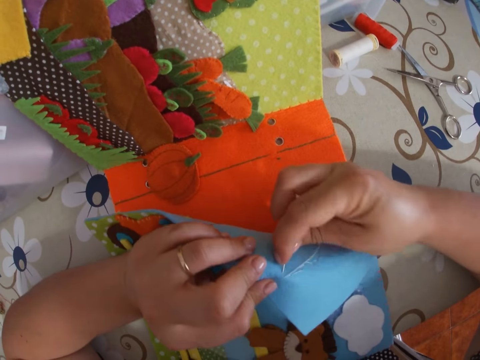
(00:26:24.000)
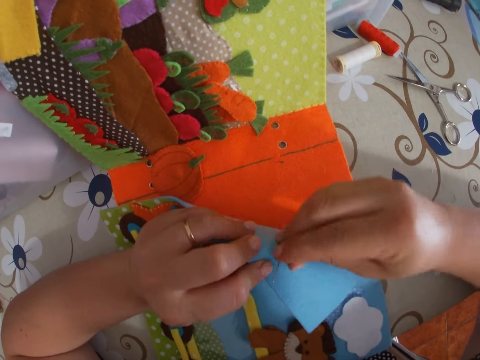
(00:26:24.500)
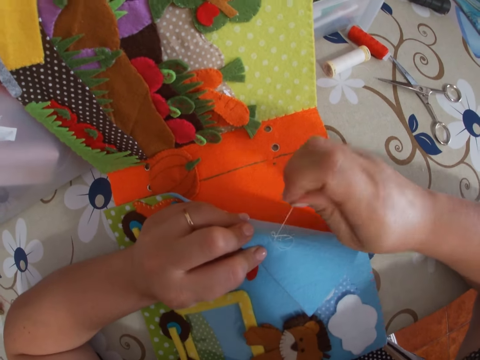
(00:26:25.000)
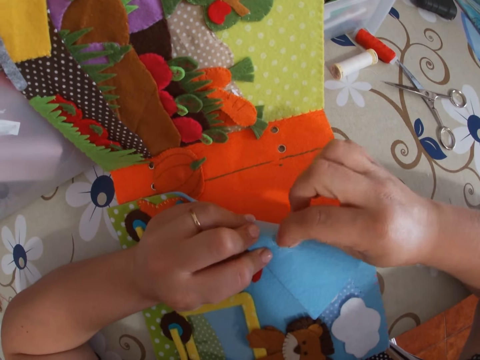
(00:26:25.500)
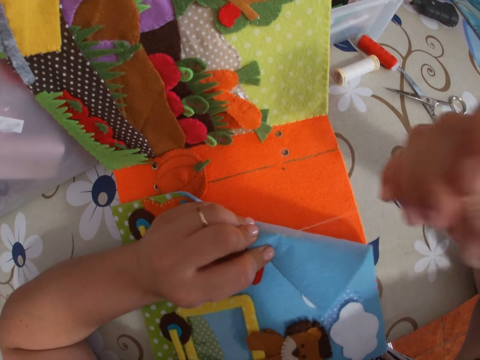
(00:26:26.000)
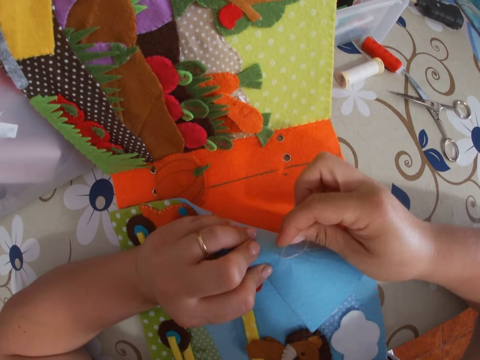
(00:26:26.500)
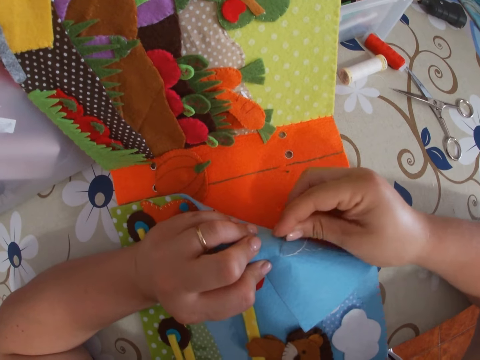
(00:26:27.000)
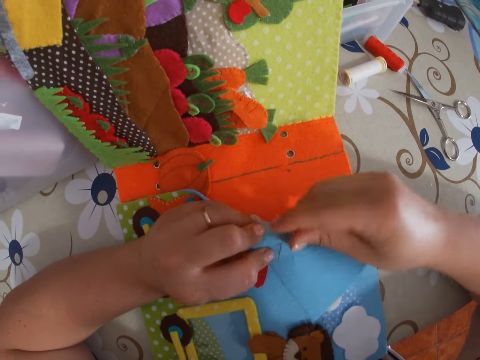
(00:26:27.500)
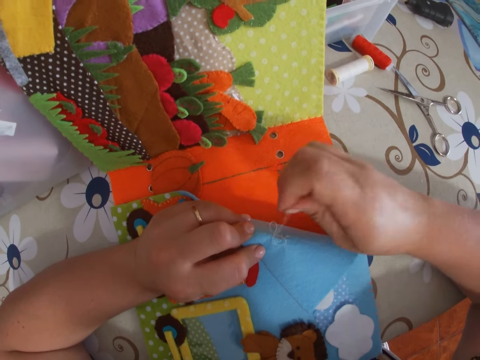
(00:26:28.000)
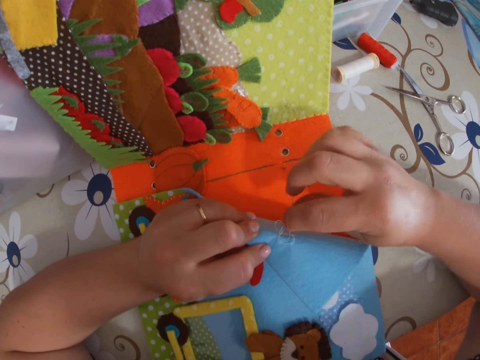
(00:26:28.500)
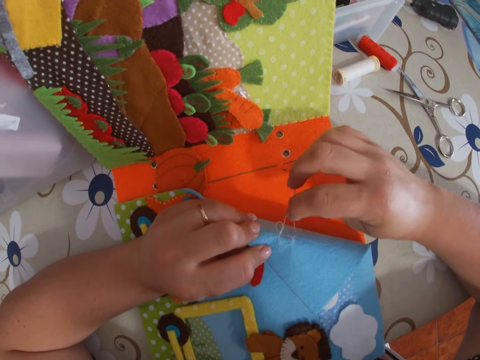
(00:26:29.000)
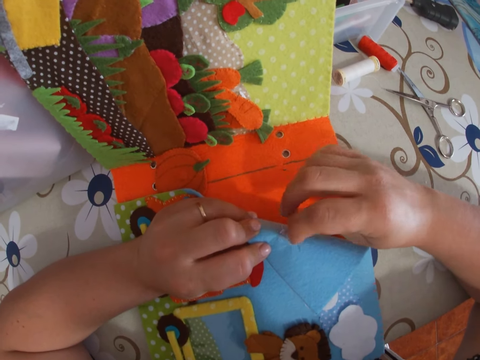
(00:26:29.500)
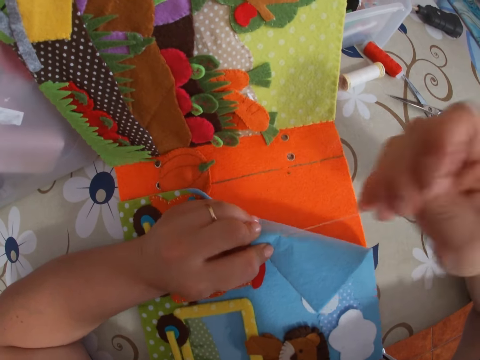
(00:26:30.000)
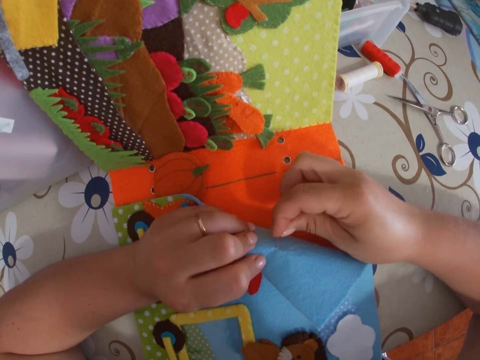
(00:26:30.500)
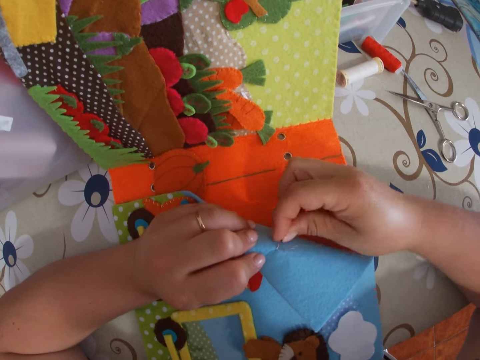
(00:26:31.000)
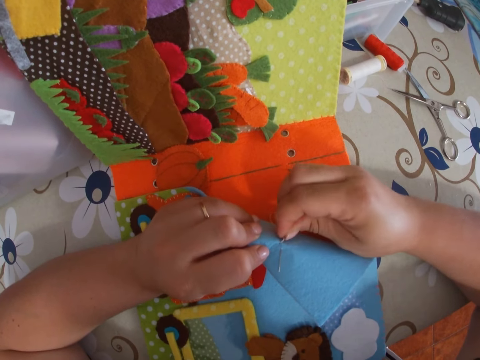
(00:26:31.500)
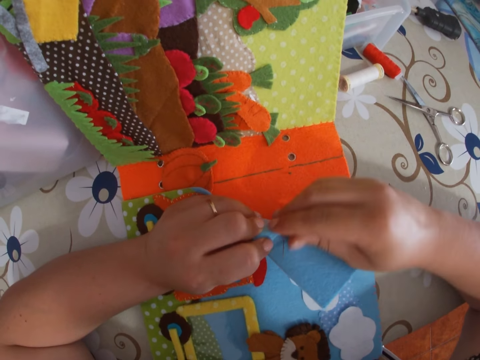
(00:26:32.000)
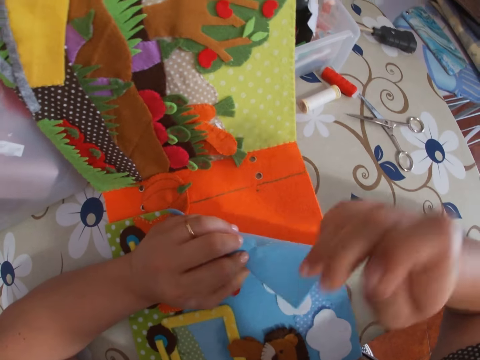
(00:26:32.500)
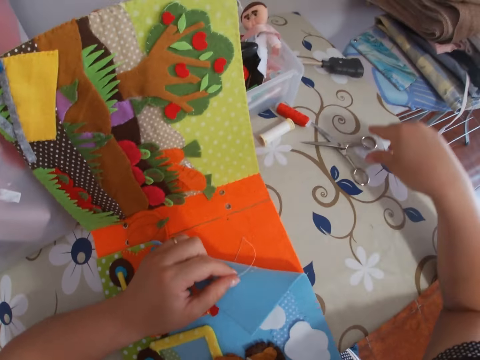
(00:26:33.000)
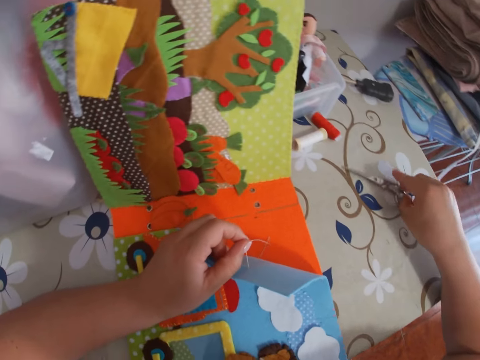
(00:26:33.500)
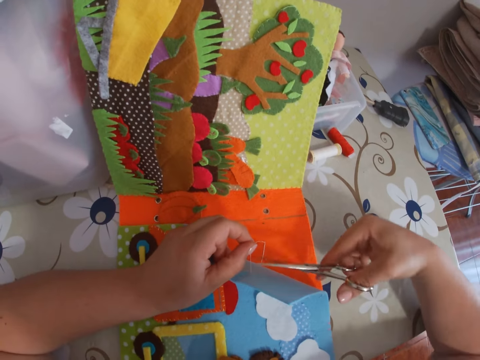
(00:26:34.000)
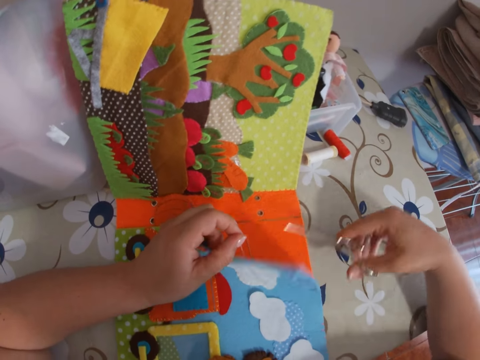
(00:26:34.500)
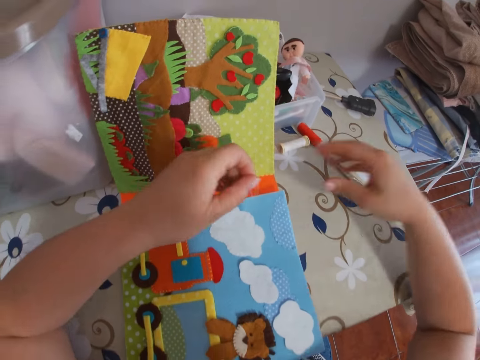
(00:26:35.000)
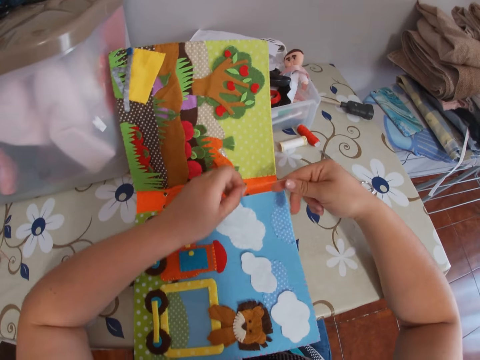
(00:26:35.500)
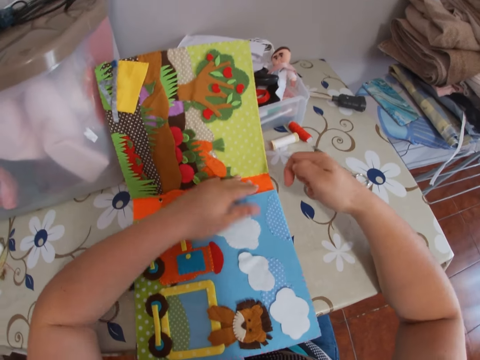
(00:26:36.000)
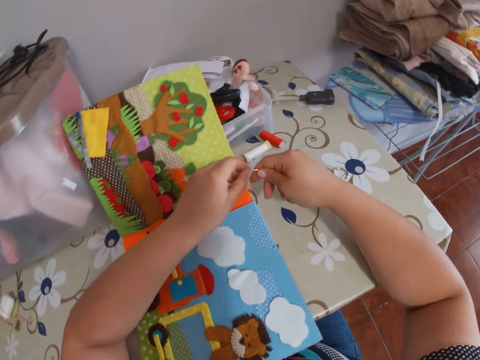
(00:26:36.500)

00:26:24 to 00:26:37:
The camera wearer ties a knot with the needle and the thread. She picks up a pair of scissors with her right hand. She cuts the thread with the scissors. She drops the scissors on the table. She straightens the thread with her right hand. She holds the thread in the right hand.

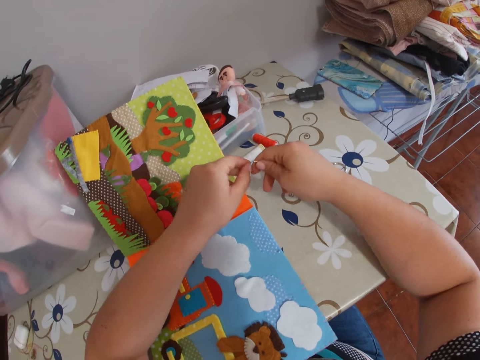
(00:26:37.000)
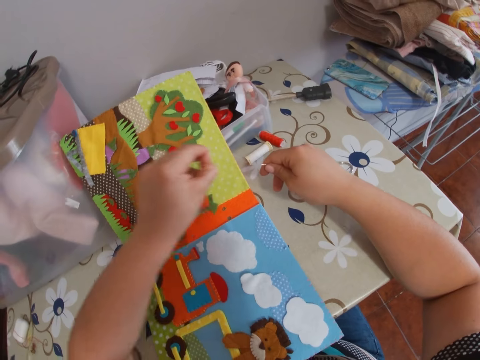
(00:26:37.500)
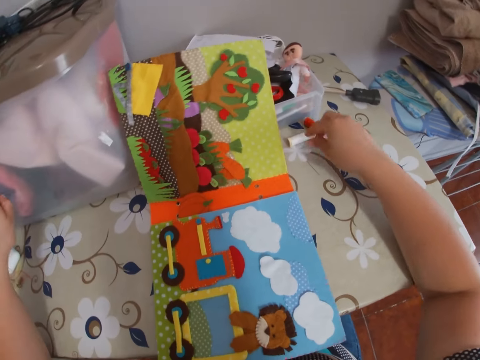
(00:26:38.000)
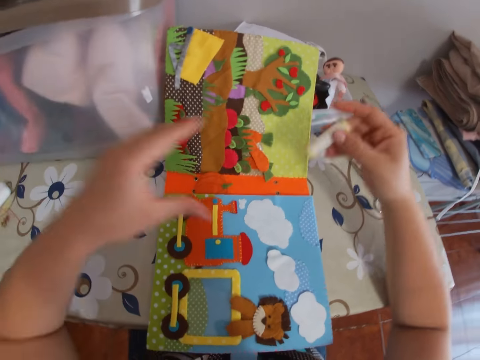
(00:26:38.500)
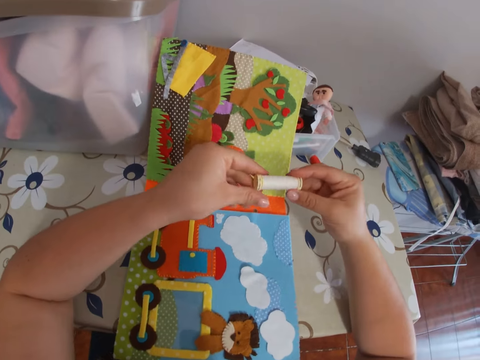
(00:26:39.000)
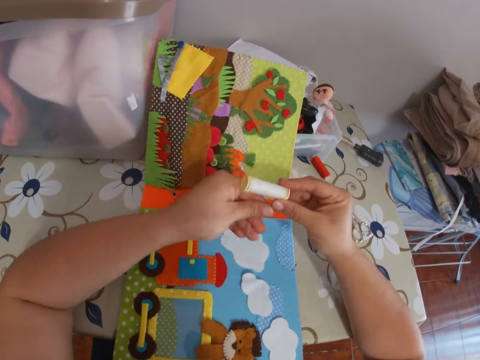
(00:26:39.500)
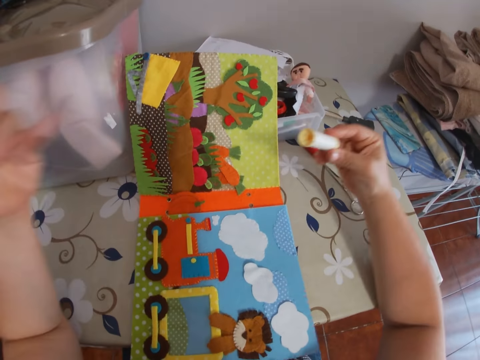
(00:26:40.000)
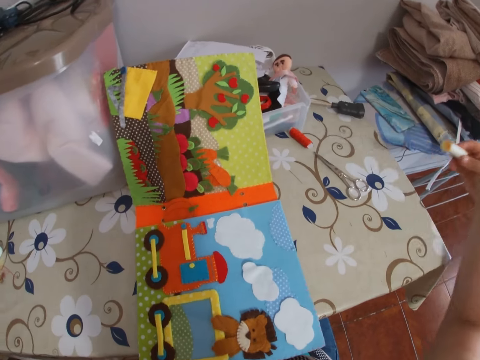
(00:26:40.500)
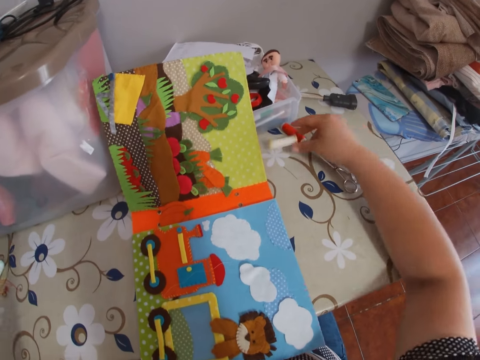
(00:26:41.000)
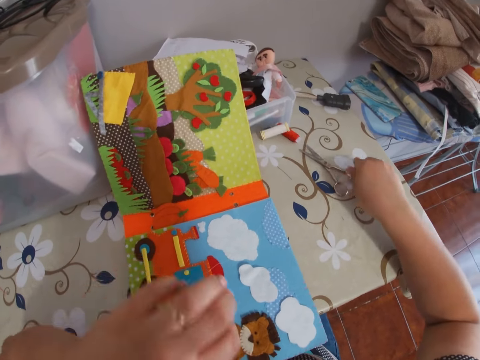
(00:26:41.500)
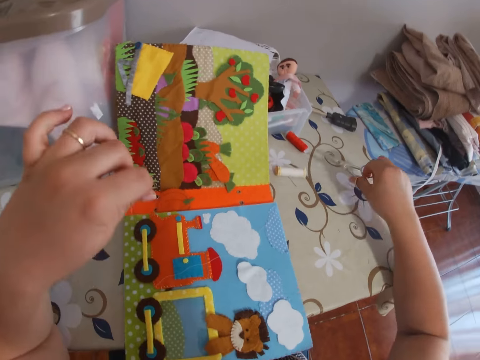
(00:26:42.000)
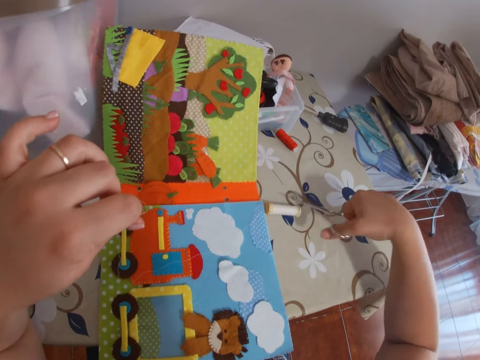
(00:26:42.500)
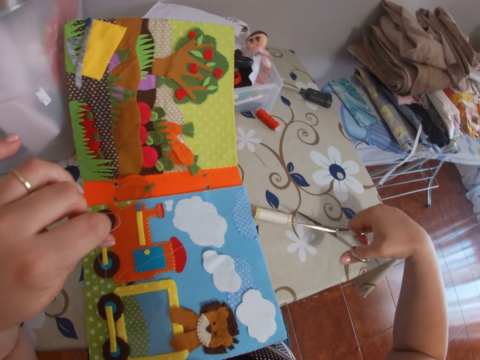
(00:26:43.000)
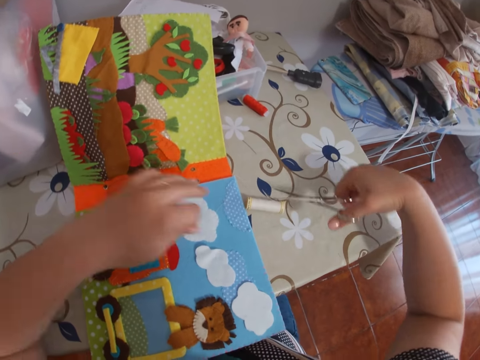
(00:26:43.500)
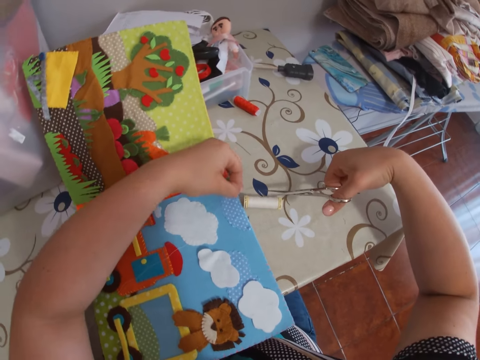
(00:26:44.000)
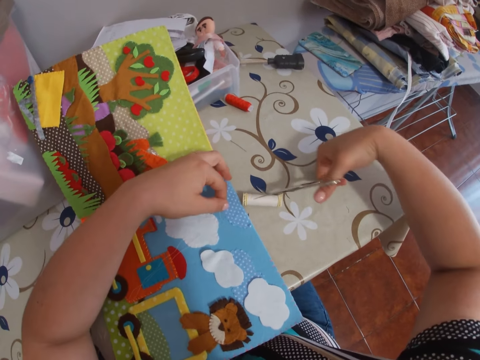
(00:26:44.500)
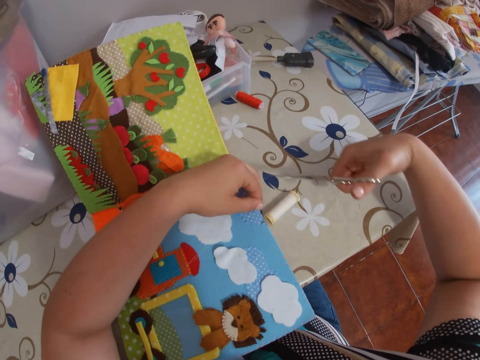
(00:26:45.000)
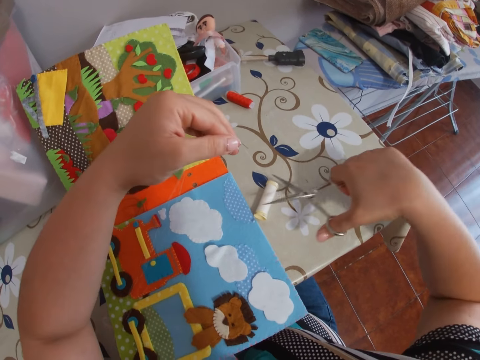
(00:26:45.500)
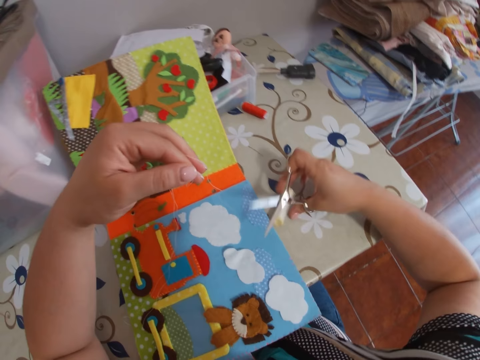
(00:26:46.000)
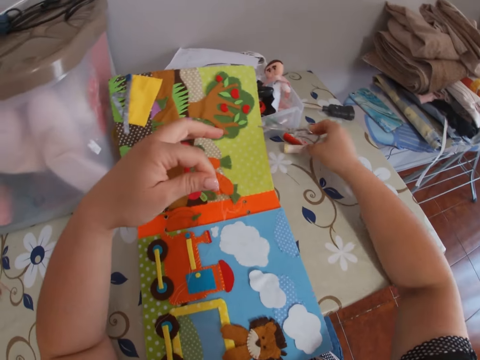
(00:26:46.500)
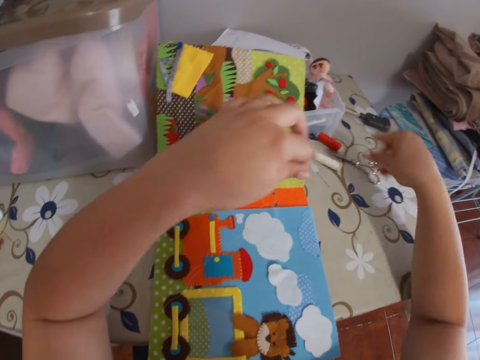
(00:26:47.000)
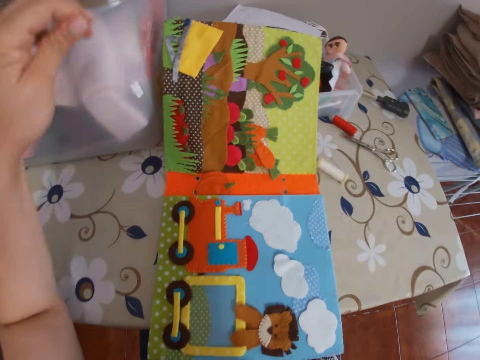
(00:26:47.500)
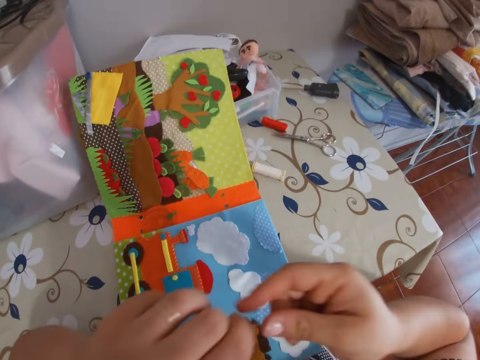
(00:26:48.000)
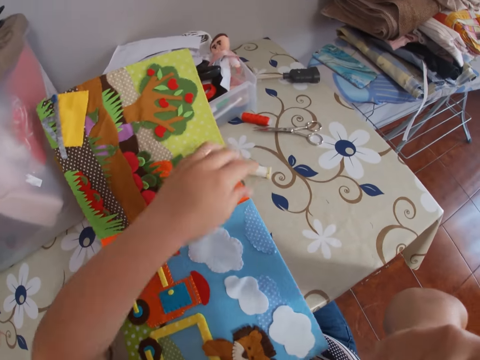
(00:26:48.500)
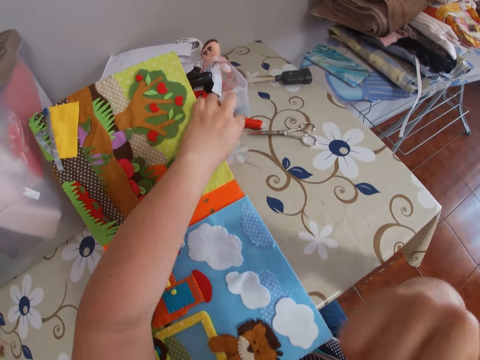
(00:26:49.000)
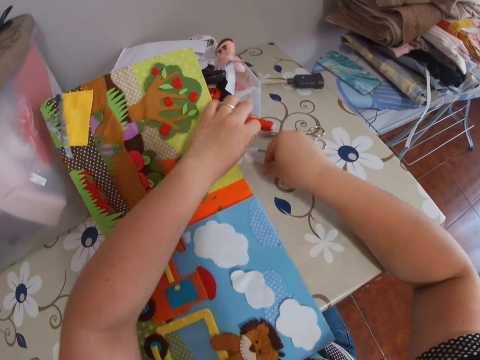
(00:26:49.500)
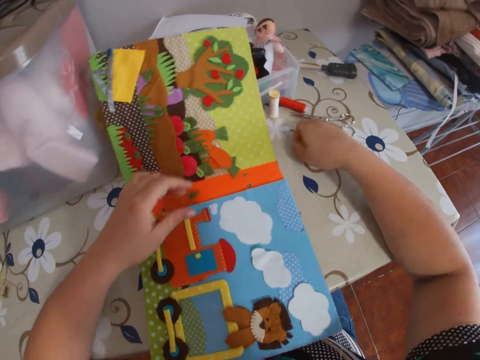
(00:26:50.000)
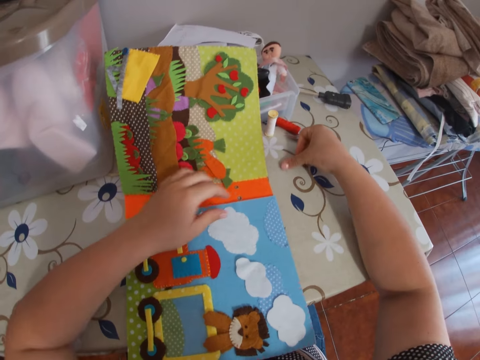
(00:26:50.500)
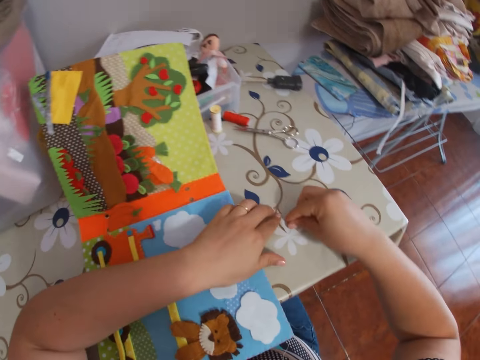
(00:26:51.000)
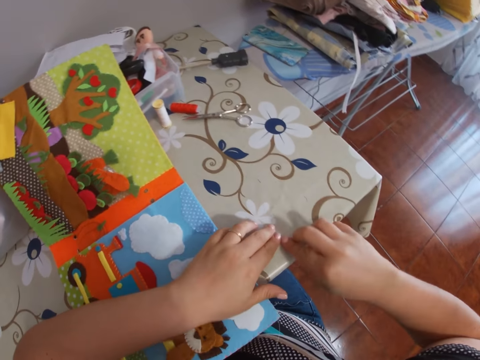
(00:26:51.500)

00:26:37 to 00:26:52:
The camera wearer removes the thread from the needle eye with her left hand. She drops the needle on the table. She places down the thread. She picks a spool or thread roll from the table with her right hand. She pulls the thread from the spool with her left hand. She drops the spool on the table with her right hand. She picks up the scissors with her right hand. She holds the spool with the scissors in her right hand. She cuts the thread with the scissors in her right hand. She repositions the spool on the table with her right hand. She places the scissors on the table. She straightens the thread with her left hand. She pulls the thread. She cuts the thread with her teeth. She stands the spool on the table with her left hand. She moves the thread roll. She picks up the needle from the table with both hands.
